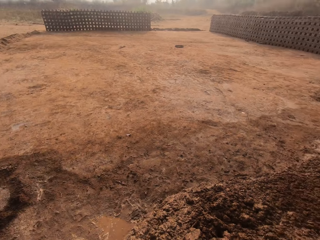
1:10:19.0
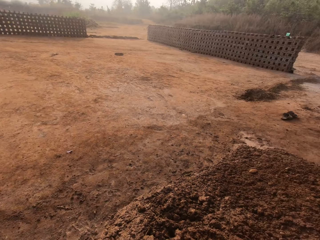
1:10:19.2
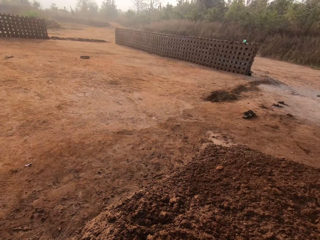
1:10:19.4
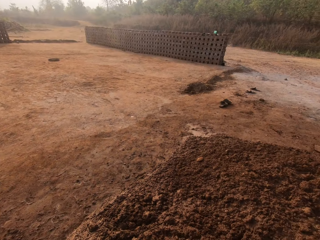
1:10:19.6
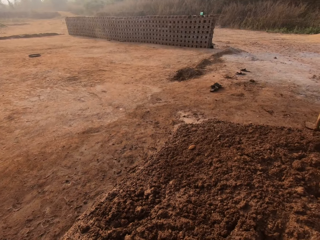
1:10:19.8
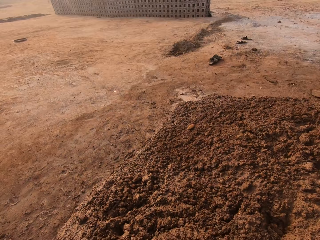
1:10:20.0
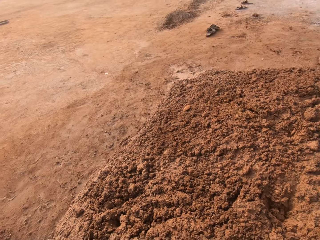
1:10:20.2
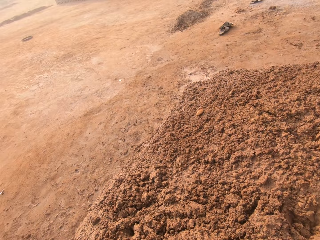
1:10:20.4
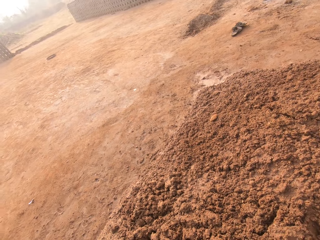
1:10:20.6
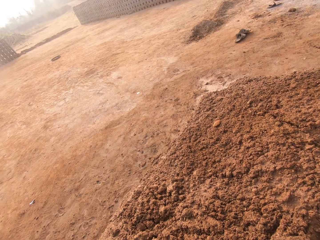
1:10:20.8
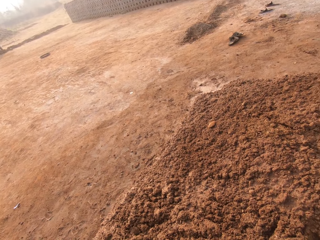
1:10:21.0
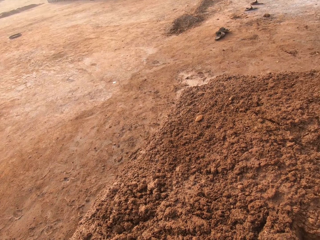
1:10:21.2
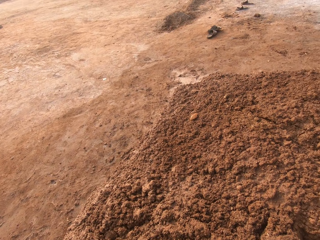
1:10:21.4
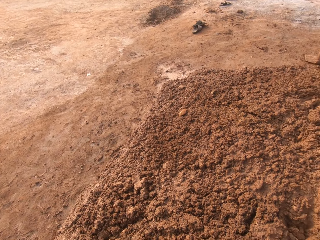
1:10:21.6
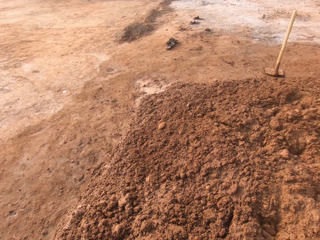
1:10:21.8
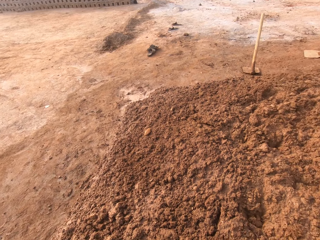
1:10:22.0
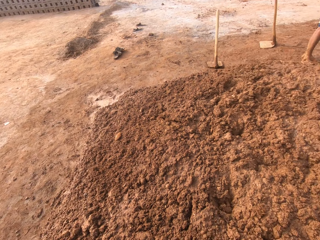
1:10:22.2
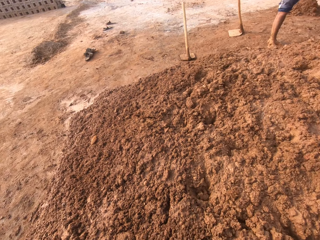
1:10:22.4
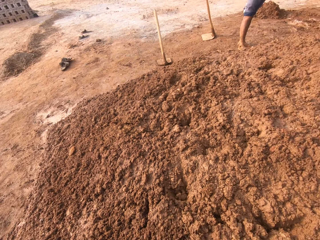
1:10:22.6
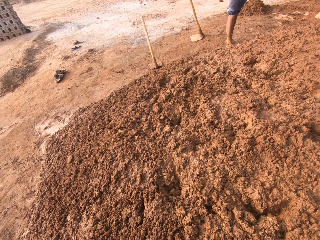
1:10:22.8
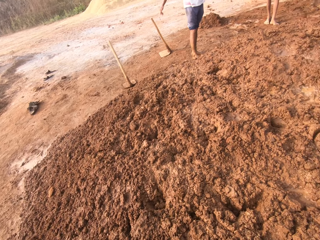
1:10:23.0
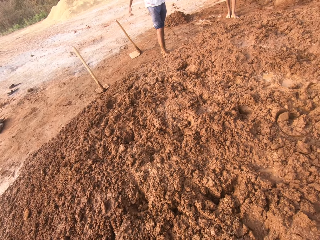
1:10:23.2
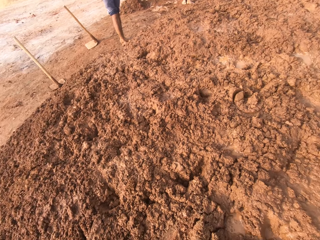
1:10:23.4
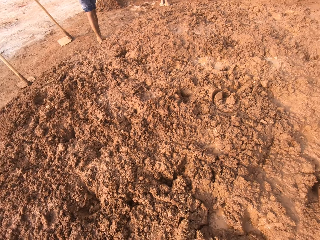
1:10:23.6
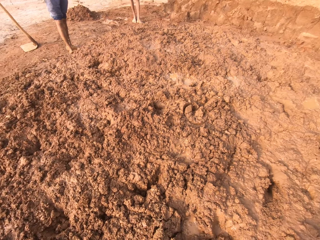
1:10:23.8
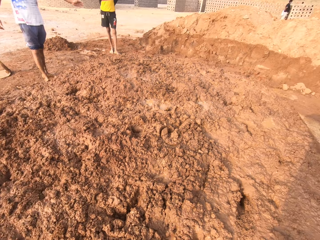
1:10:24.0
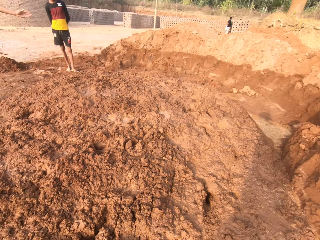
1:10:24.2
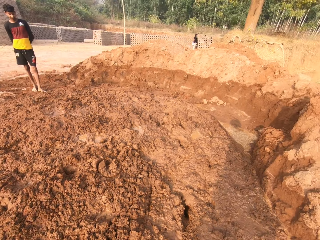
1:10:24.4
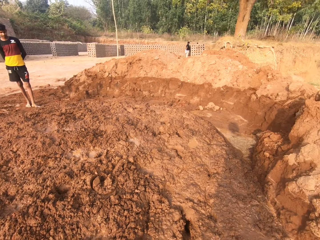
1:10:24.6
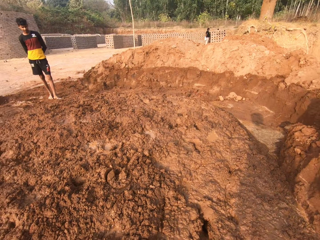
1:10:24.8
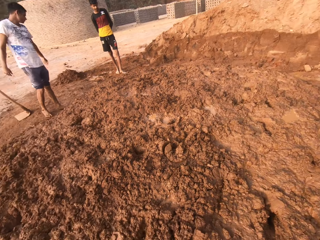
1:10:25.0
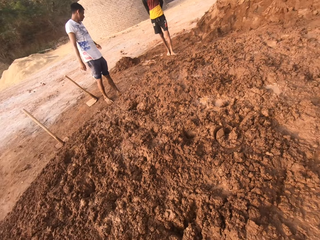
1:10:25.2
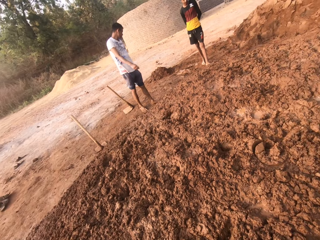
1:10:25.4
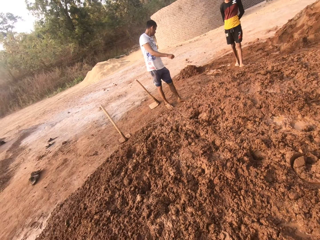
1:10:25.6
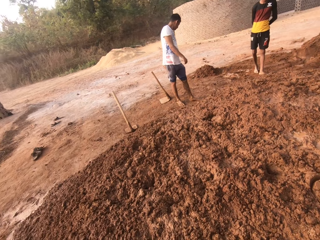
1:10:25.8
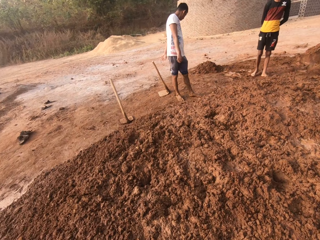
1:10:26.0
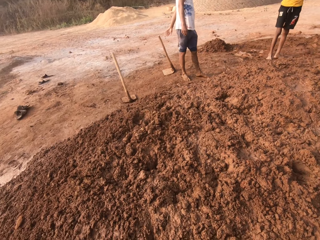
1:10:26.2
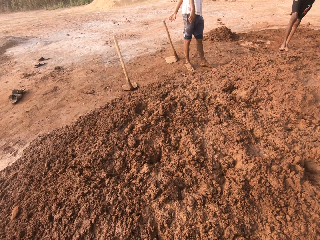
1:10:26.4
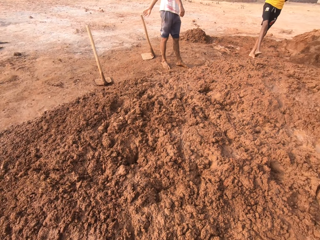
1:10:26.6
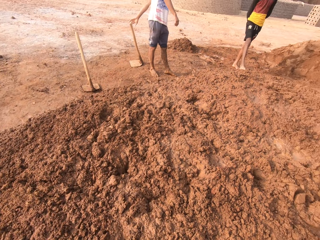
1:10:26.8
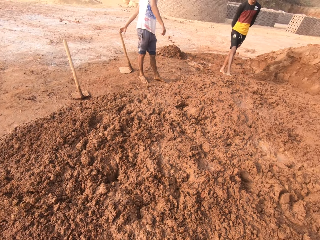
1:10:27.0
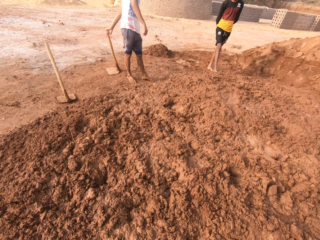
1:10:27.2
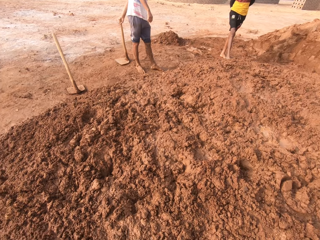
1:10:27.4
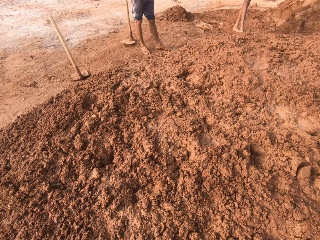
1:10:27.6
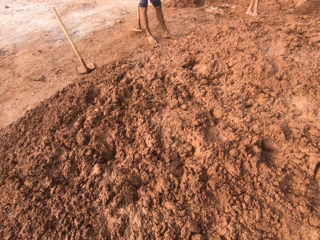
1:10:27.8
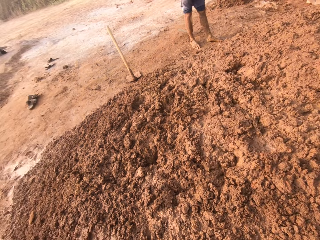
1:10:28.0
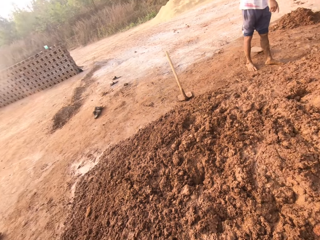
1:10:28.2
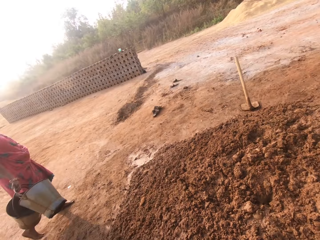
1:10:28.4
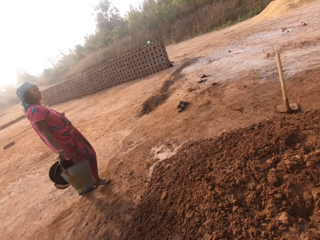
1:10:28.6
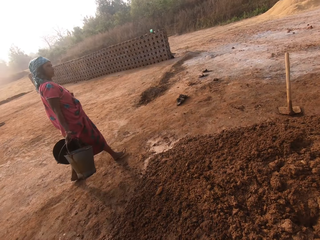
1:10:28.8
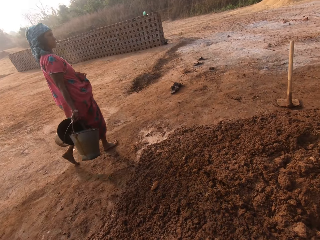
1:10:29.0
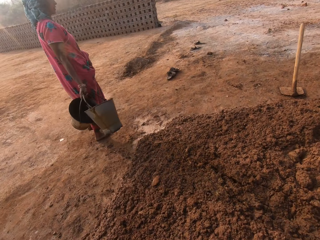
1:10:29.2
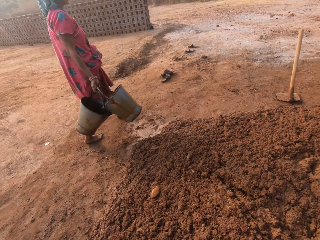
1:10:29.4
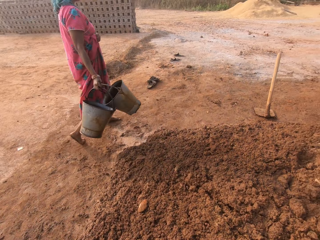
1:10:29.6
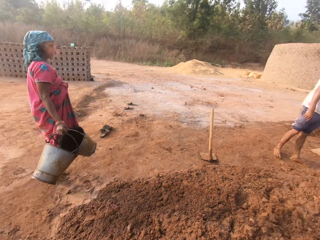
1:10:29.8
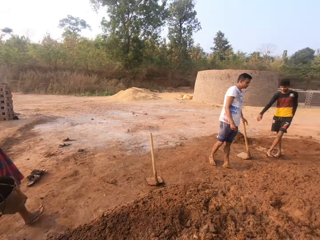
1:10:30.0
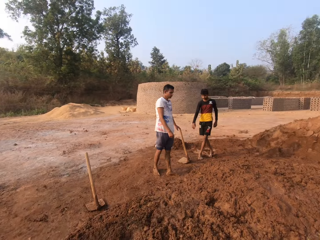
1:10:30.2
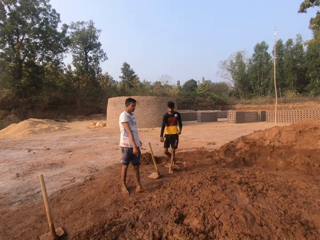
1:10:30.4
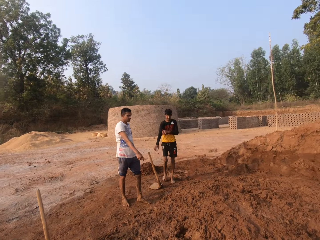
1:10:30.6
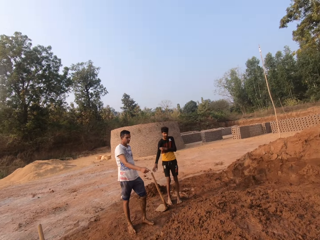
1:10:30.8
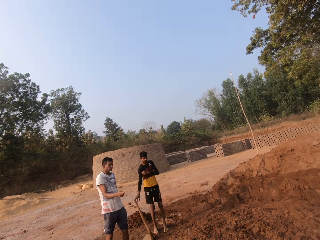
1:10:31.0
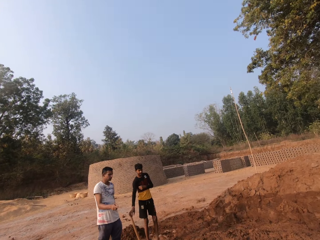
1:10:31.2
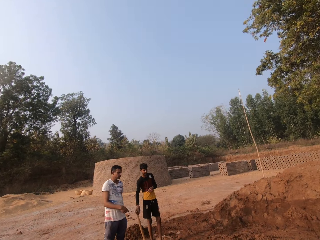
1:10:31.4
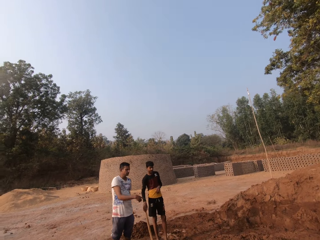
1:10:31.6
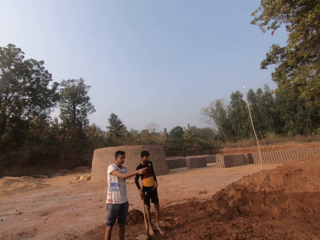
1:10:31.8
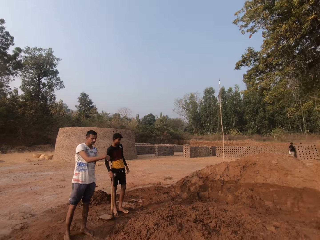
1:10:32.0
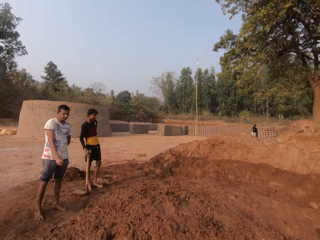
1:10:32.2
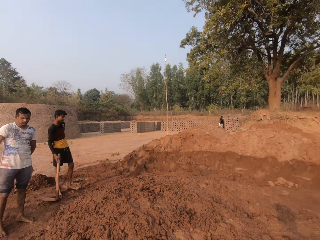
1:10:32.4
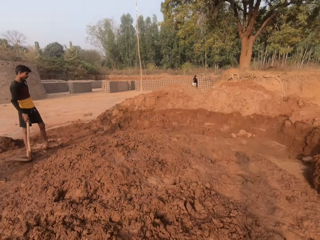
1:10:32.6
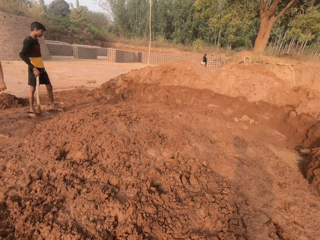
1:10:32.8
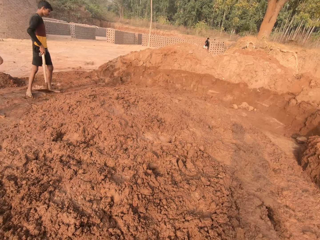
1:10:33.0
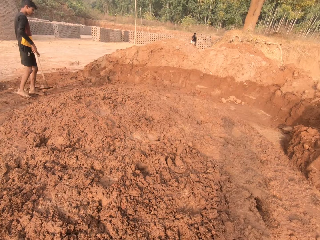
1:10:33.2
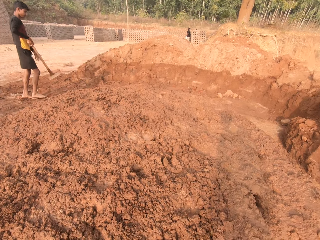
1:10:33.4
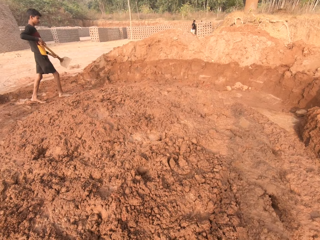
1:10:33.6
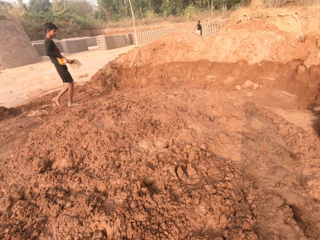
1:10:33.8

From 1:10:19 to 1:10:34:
The camera wearer touches the muddy soil. The man moves the hoe on the ground with his left hand. The woman walks out of the site with two buckets in her right hand. Another man picks up the hoe from the ground with his right hand.

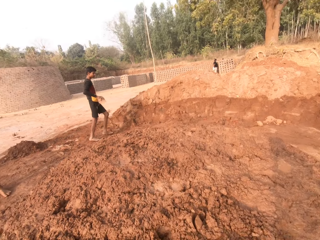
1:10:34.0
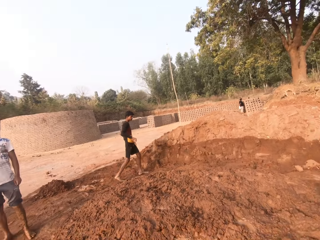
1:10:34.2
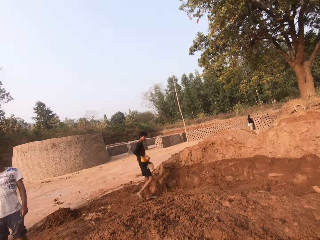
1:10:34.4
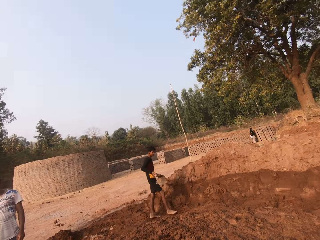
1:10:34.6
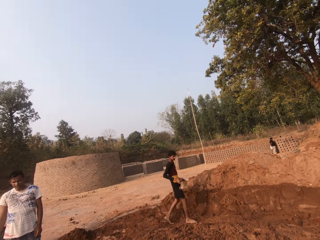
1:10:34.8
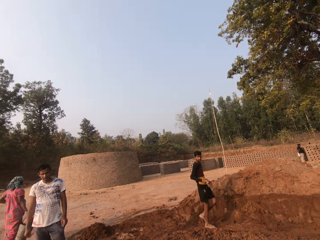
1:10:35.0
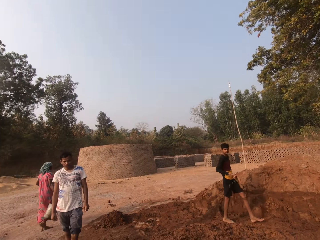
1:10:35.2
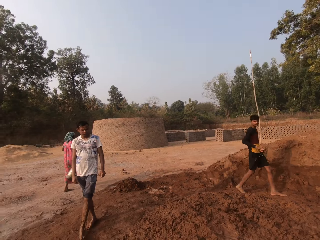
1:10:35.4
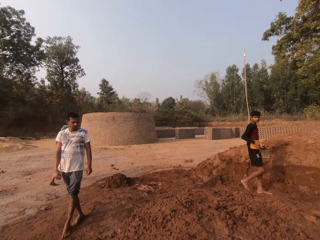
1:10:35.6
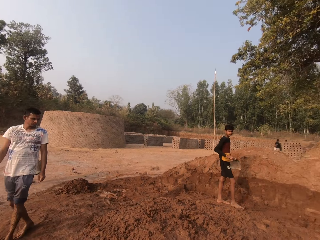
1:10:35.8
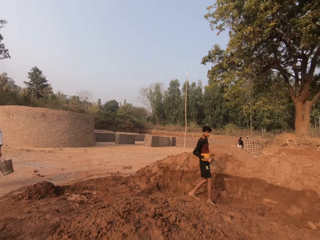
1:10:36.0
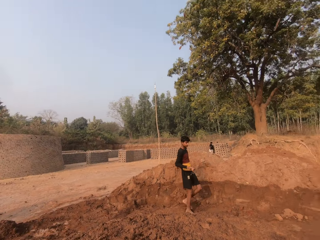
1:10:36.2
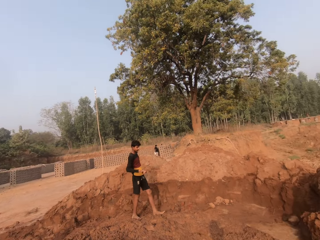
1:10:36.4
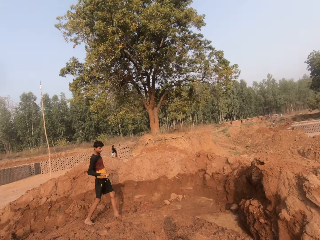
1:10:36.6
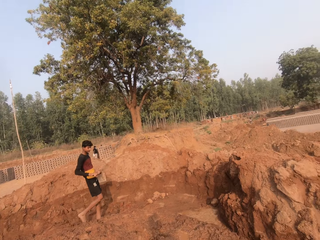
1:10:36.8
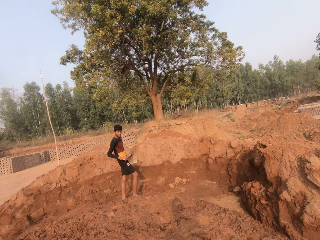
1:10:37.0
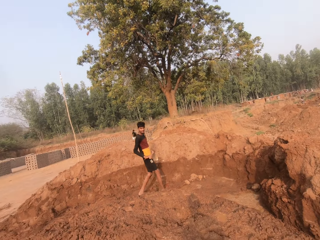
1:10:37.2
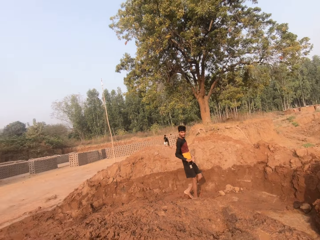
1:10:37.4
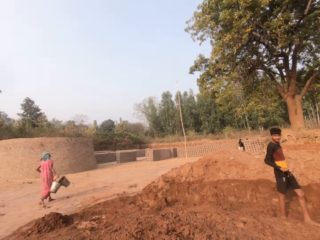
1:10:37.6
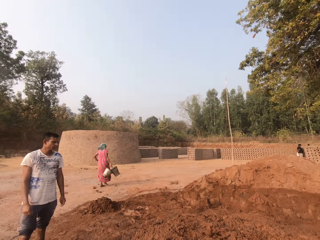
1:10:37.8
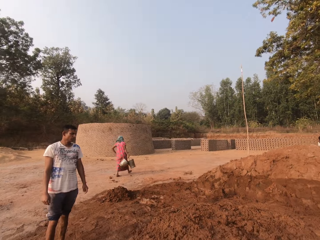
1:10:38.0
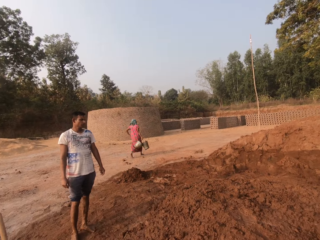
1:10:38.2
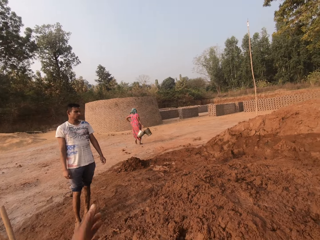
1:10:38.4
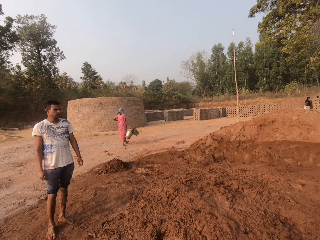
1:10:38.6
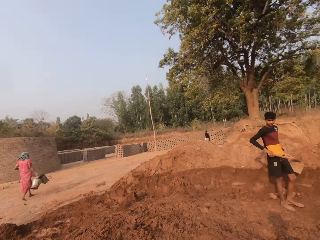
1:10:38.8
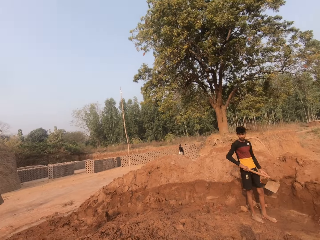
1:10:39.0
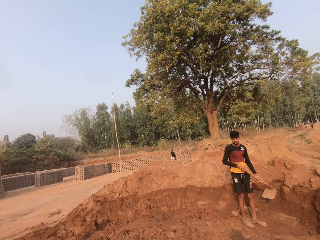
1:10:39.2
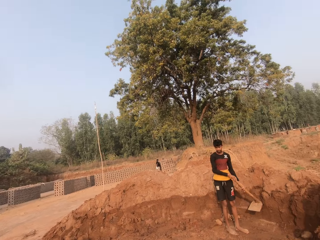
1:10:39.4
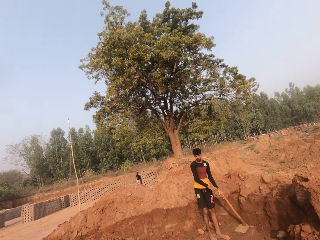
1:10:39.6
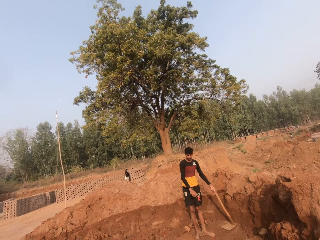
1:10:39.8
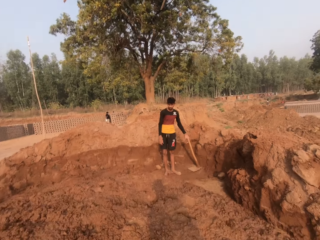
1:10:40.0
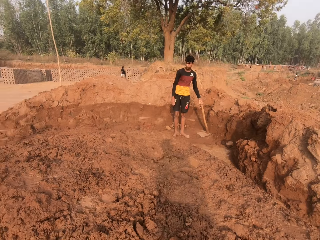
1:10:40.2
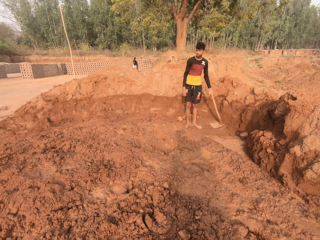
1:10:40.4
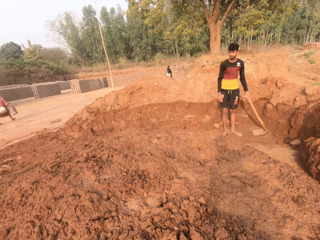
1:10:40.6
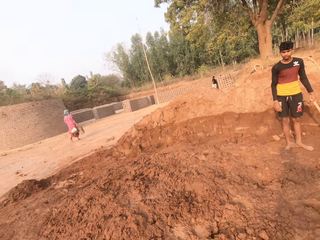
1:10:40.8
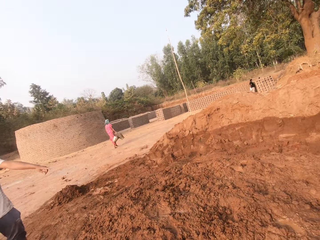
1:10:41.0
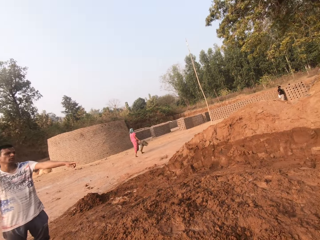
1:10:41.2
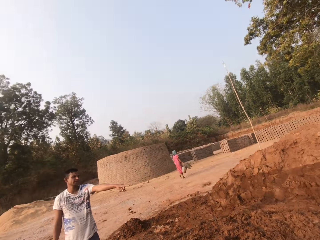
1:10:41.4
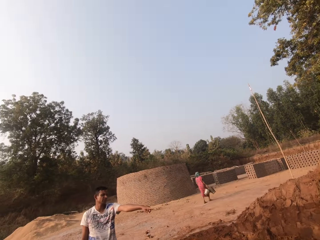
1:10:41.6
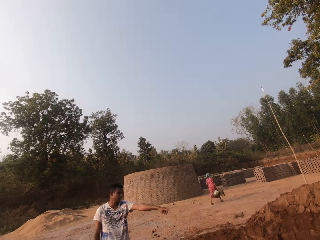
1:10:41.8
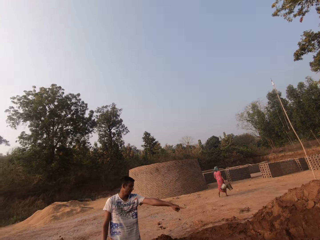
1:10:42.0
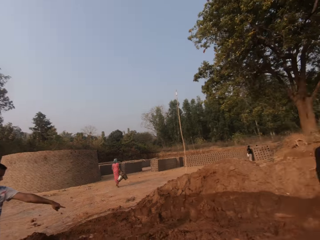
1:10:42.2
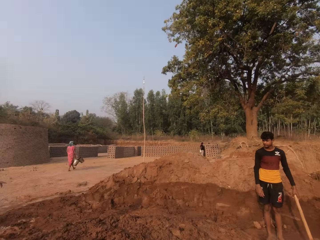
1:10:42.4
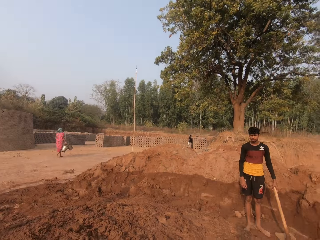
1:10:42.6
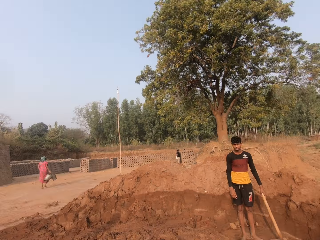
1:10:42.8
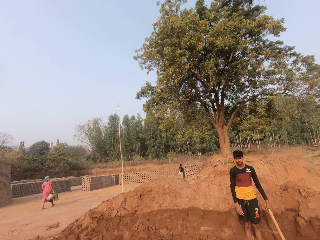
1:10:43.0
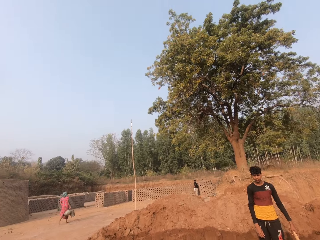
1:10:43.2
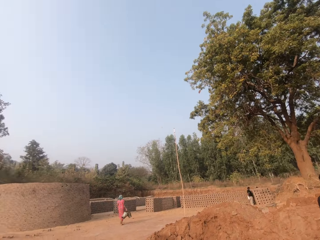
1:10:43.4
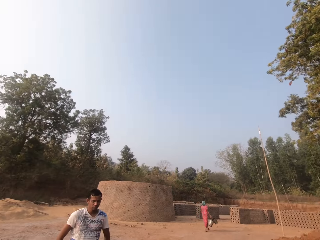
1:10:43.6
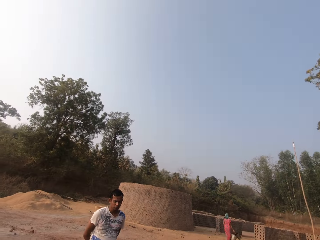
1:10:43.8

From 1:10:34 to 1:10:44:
The man holds the hoe with both hands. The camera wearer looks at the heaped soil. The man drops the hoe on the ground with his left hand. The camera wearer dialogues with the man.
